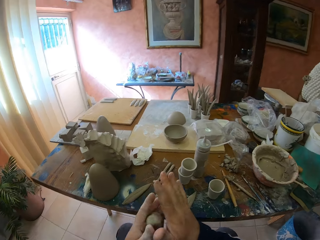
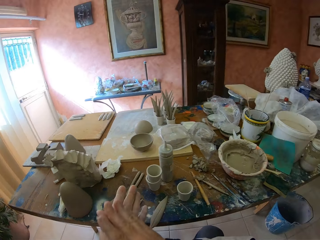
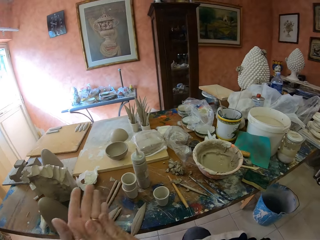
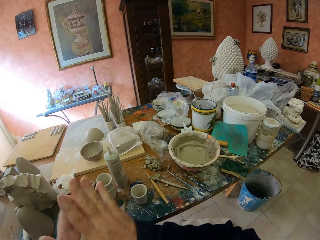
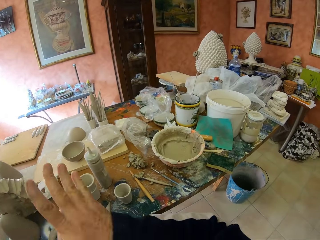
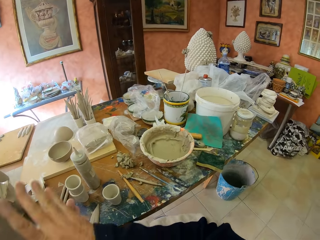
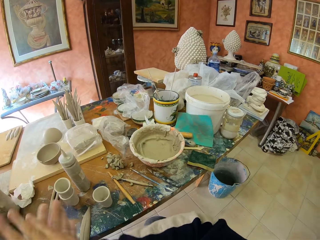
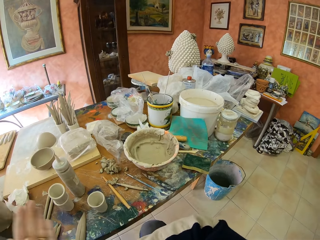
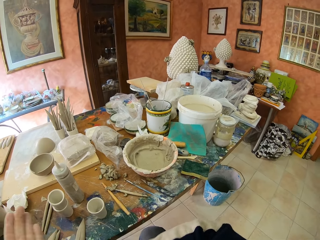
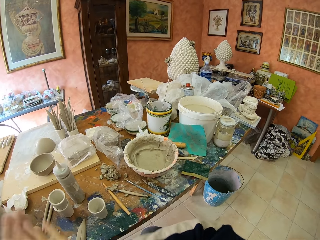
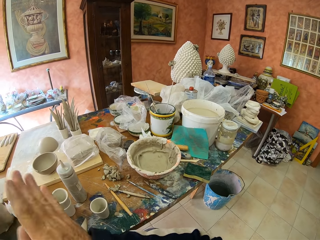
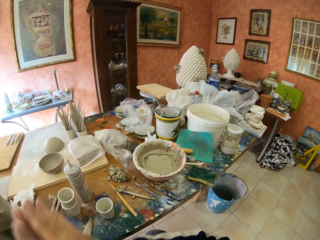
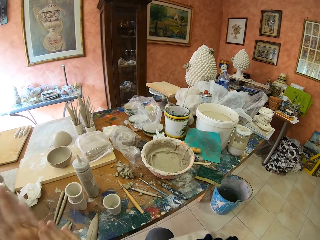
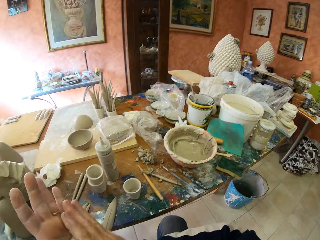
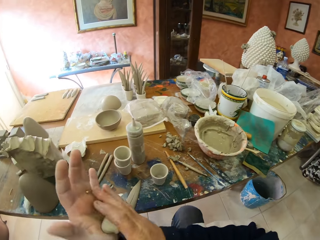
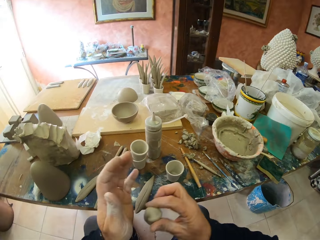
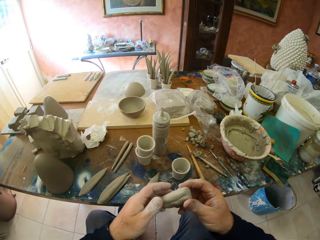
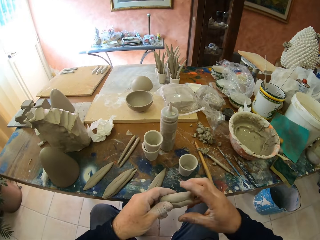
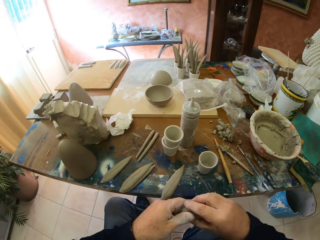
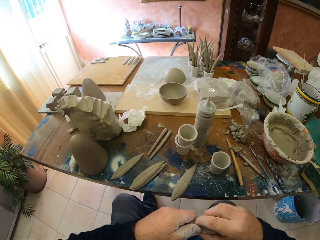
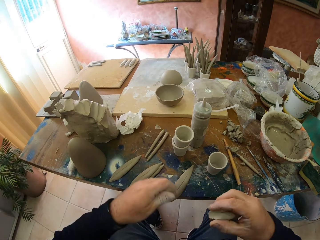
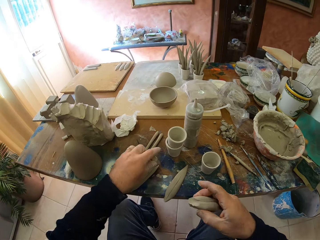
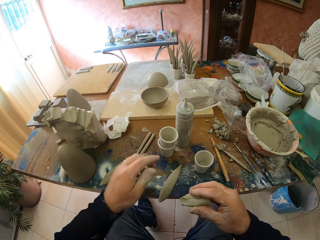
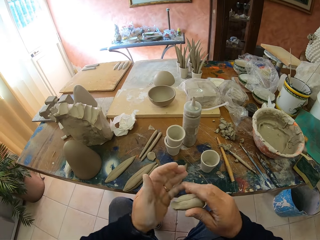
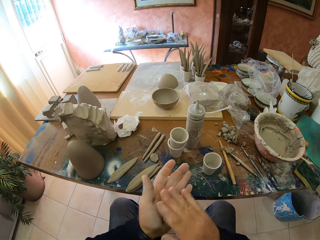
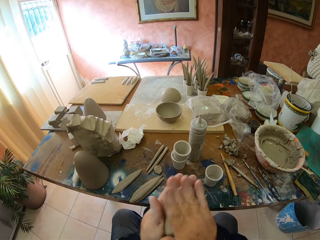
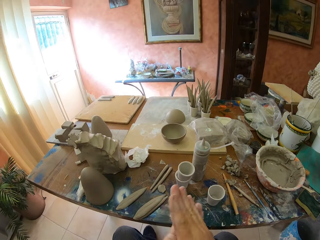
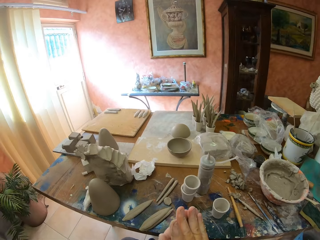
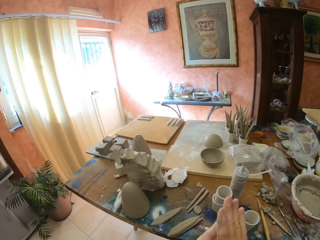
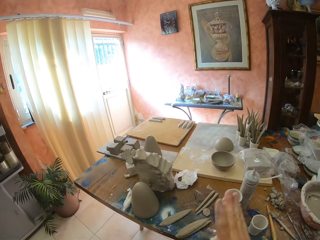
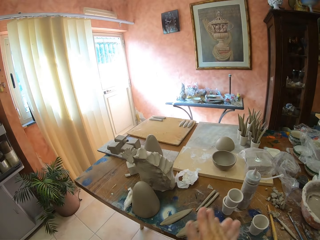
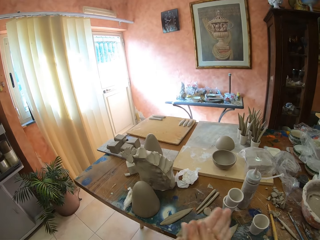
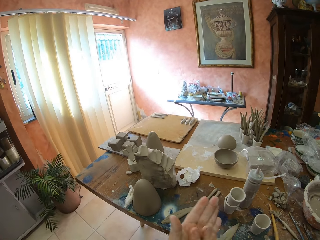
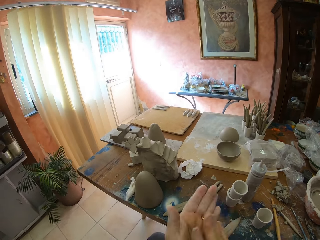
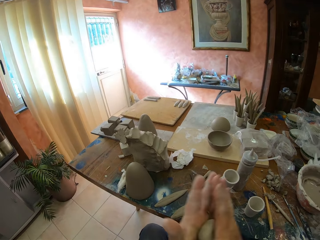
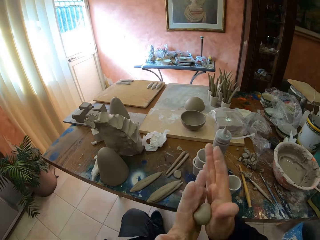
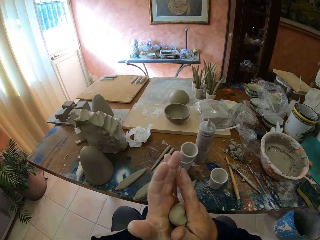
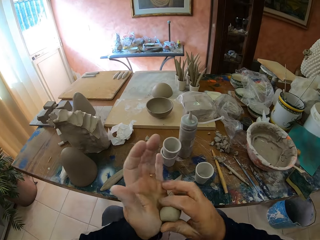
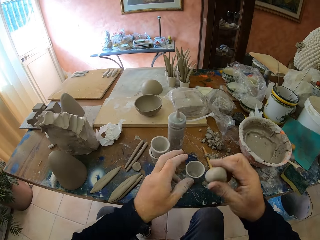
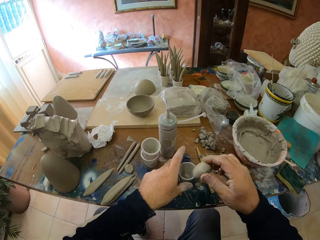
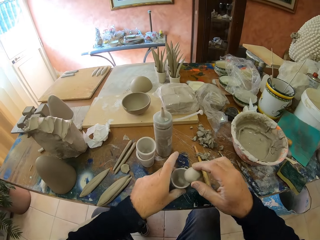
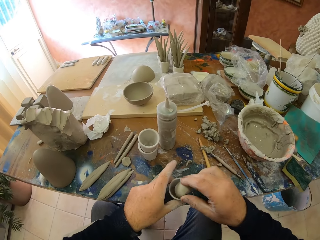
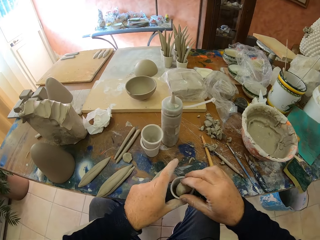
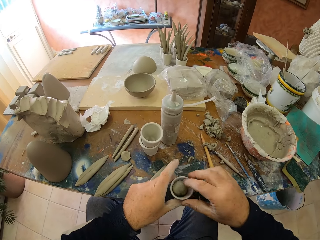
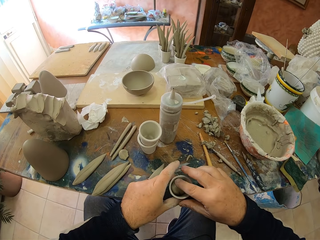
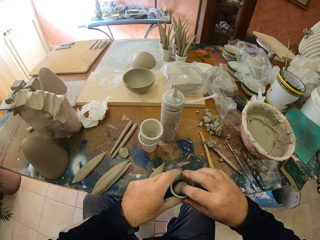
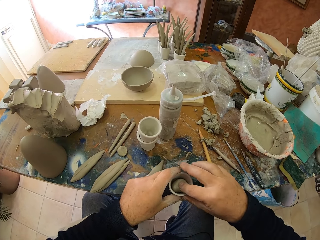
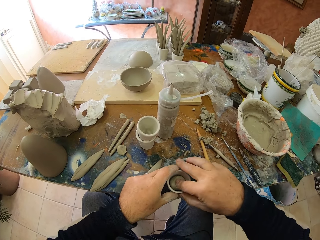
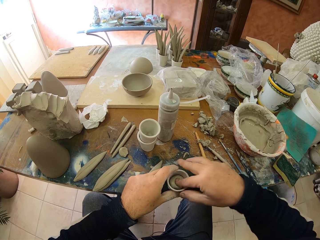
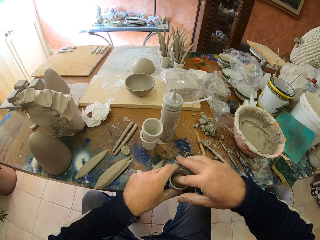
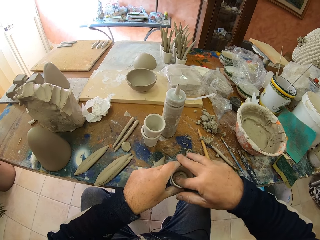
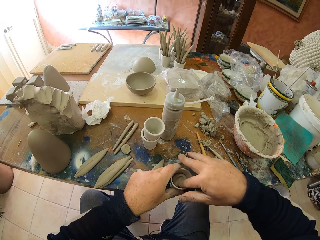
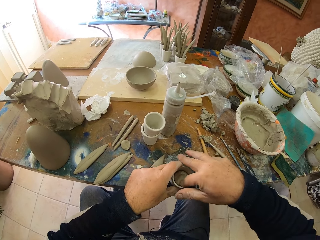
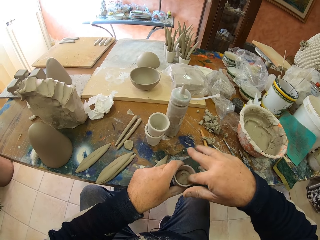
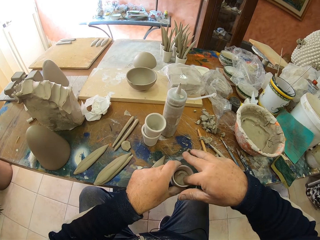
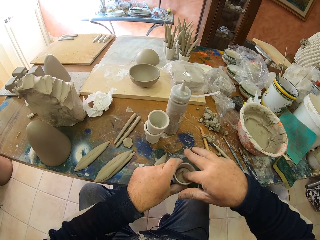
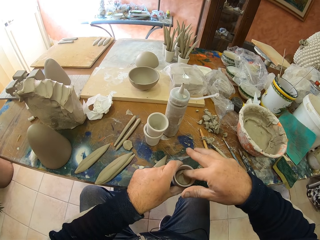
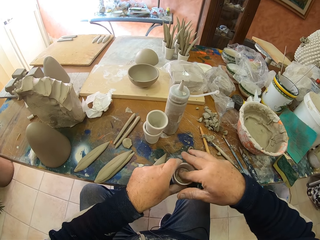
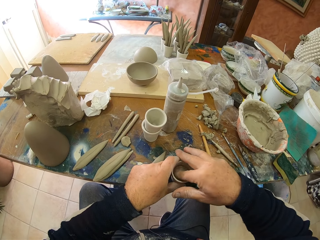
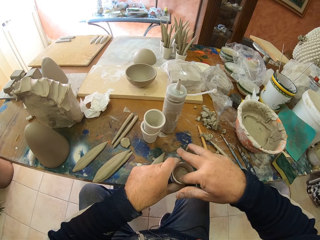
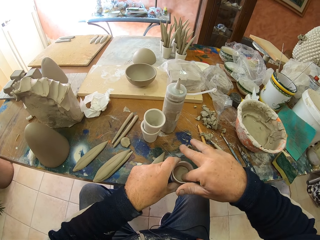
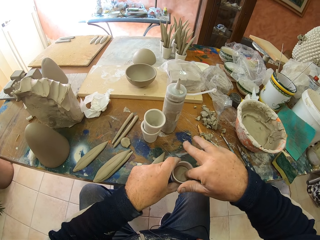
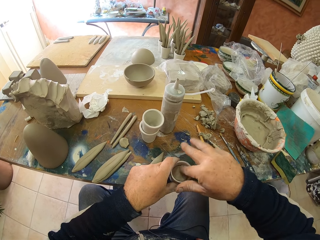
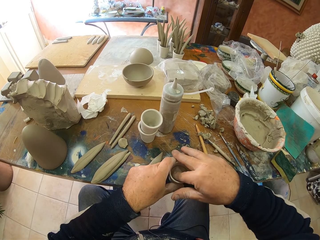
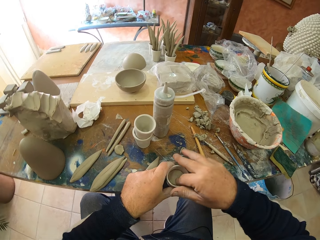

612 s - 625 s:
The camera wearer molds the clays. He rolls the molding clay in his hands. He puts the molding clay in a container.

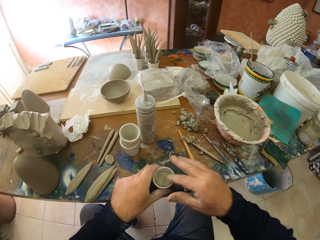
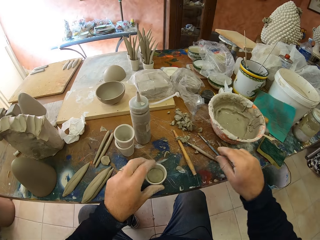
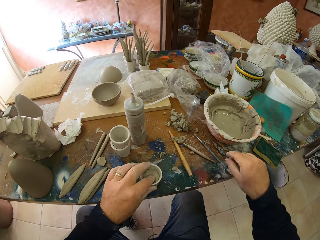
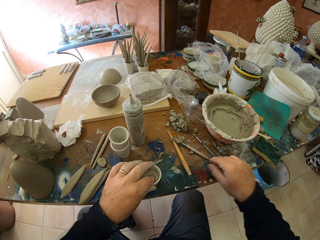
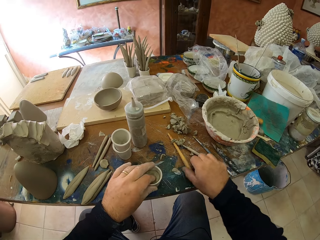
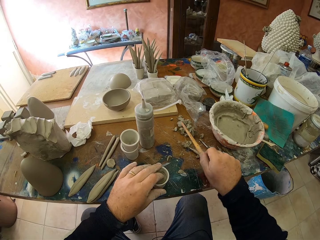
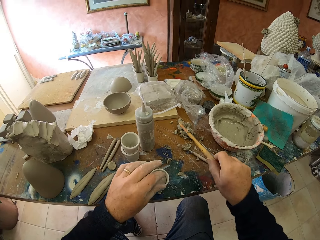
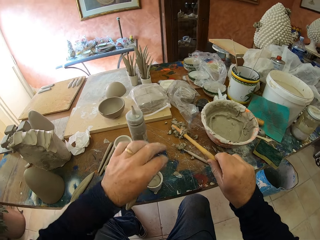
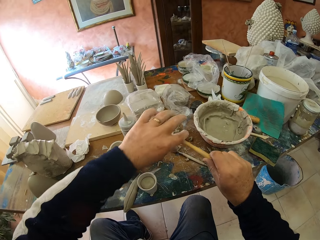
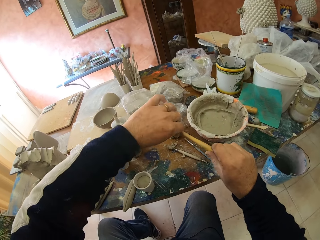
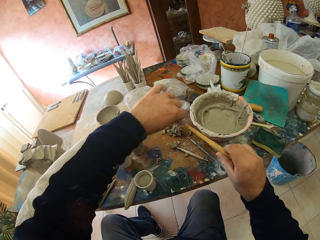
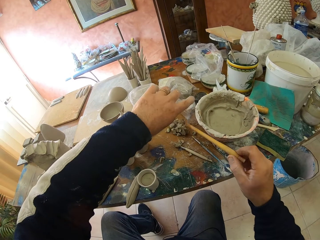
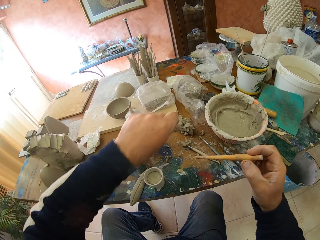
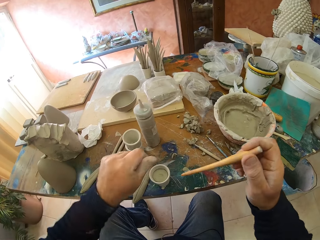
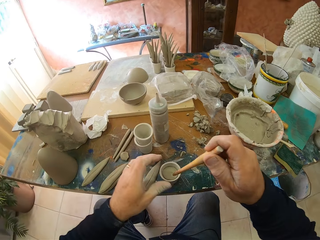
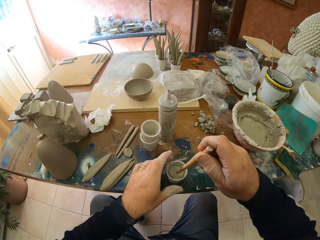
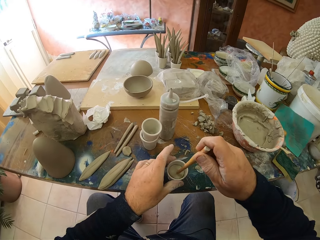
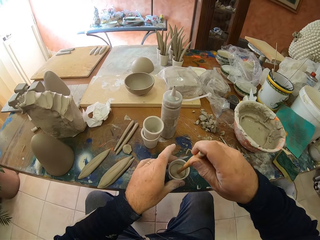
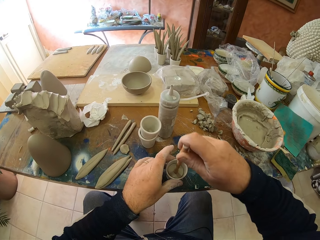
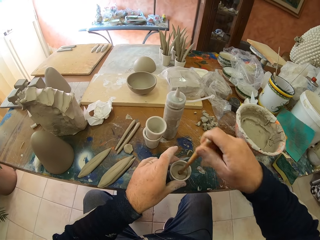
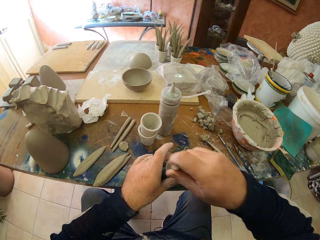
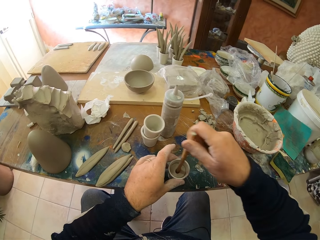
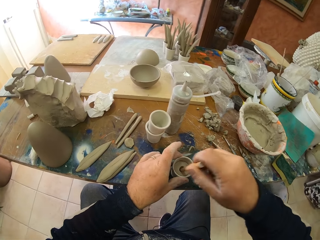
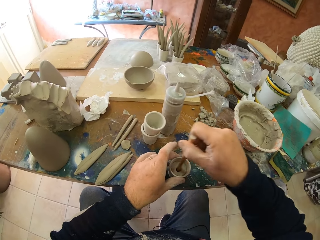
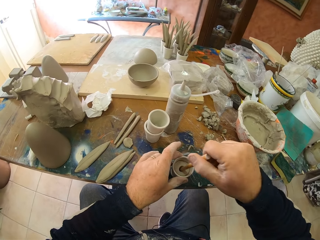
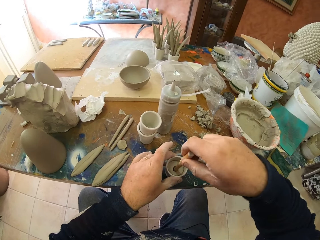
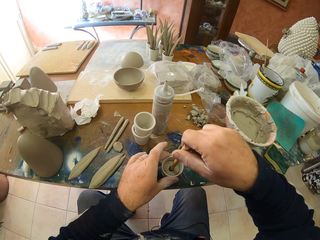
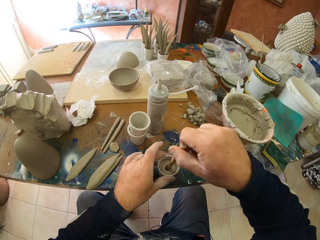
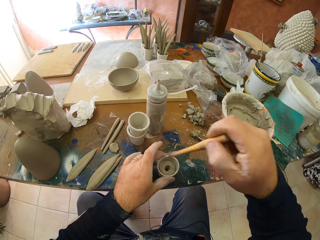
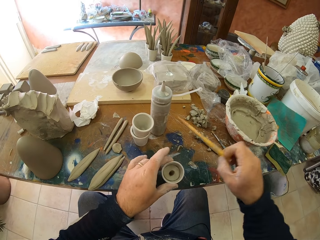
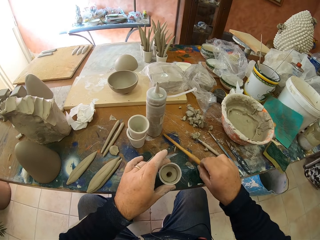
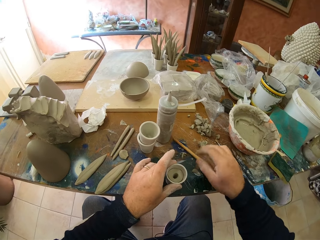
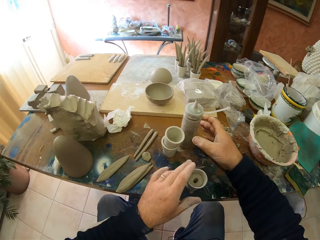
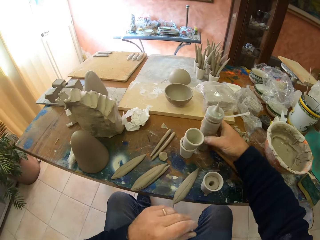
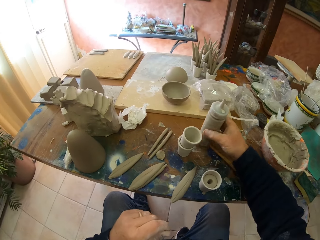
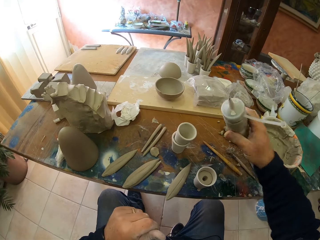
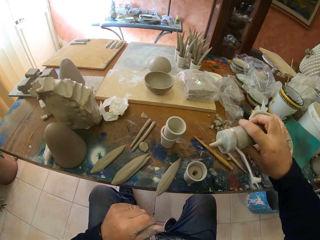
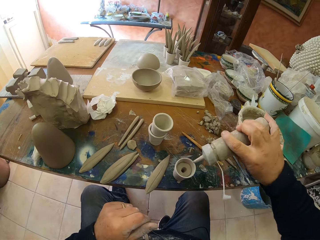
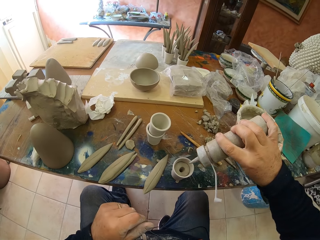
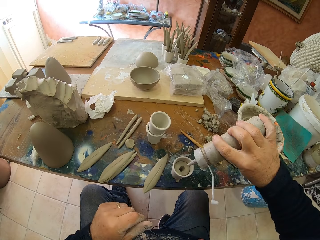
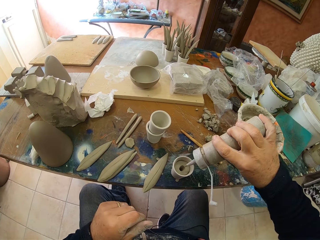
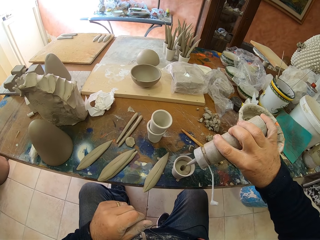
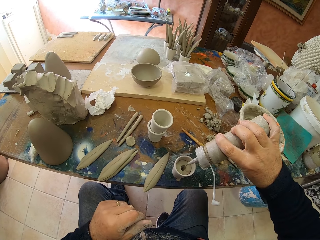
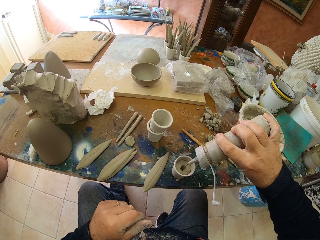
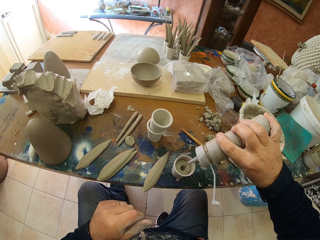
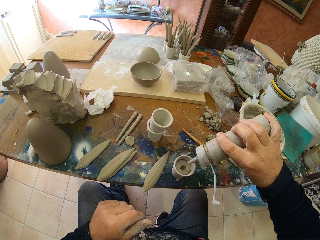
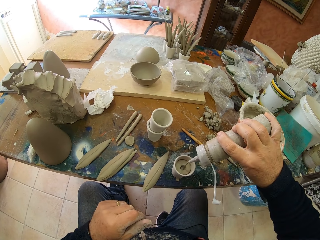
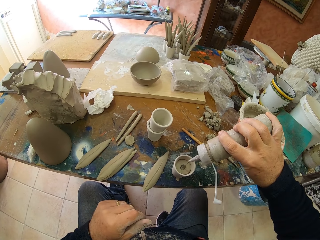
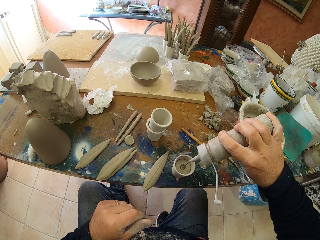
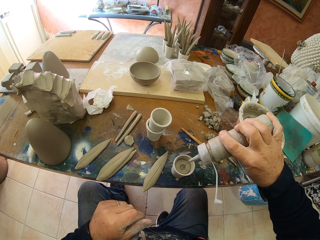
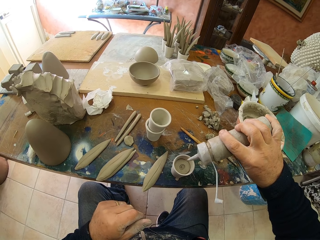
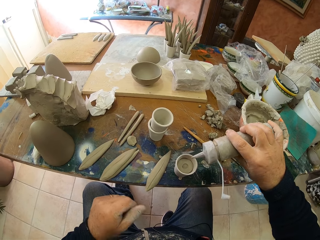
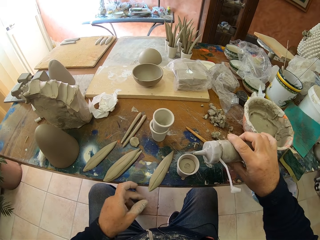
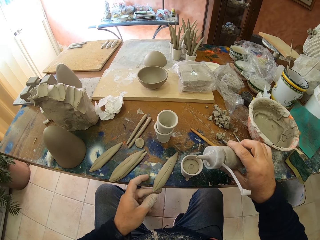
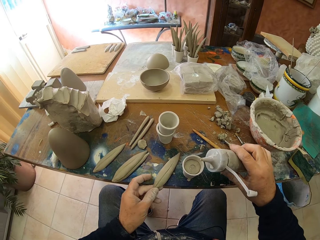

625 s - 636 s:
The camera wearer picks up a wooden stick. They make a hole in the clay in the container. They put the wooden stick on the table. They pick up something. They pour clay in the molding glass. They put something in the hole.
